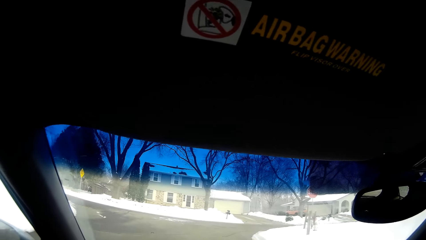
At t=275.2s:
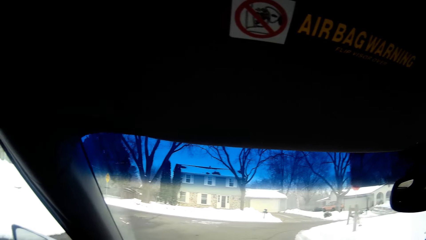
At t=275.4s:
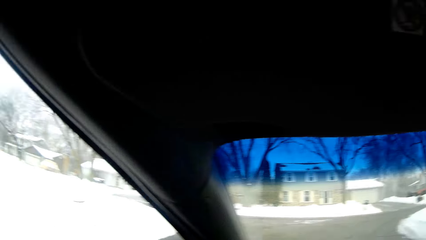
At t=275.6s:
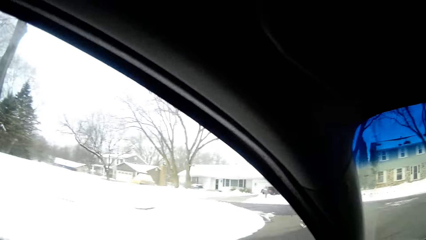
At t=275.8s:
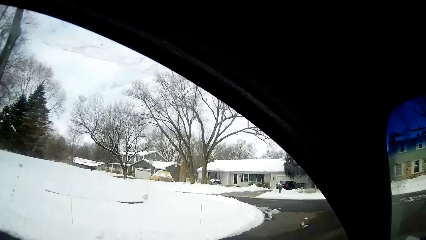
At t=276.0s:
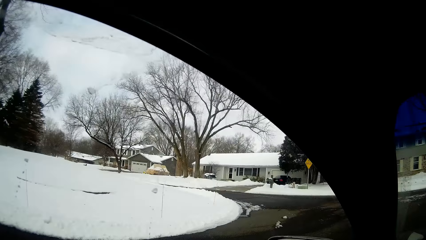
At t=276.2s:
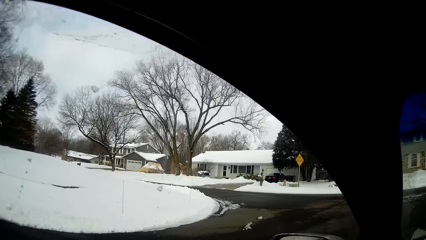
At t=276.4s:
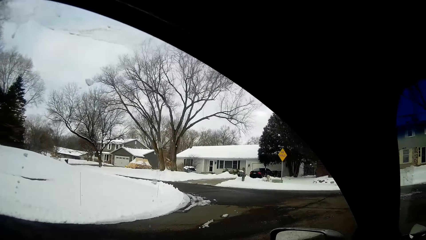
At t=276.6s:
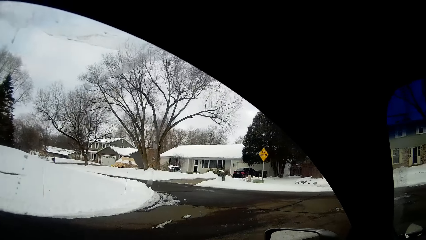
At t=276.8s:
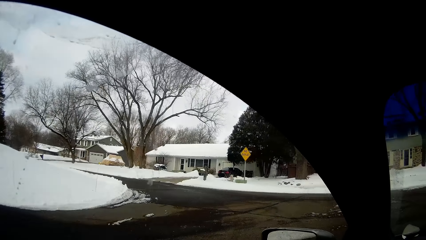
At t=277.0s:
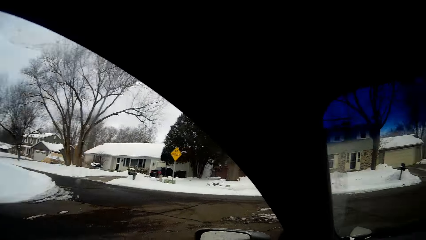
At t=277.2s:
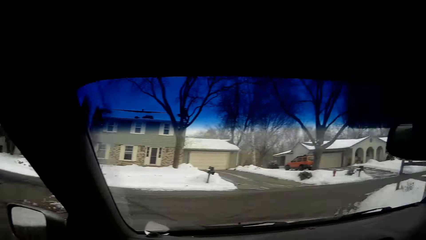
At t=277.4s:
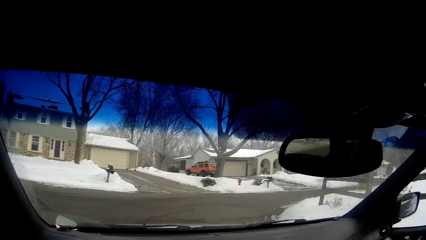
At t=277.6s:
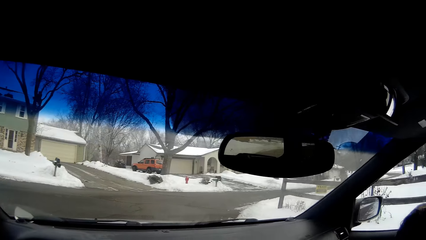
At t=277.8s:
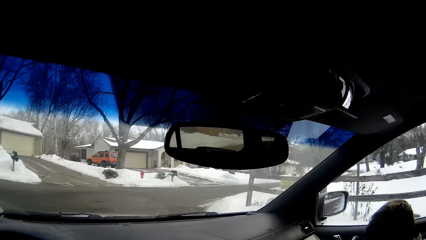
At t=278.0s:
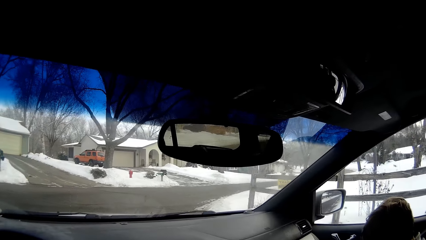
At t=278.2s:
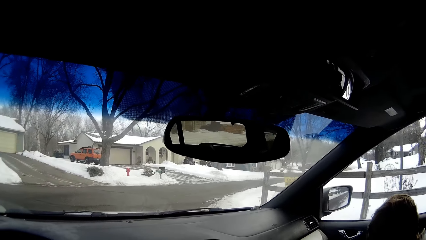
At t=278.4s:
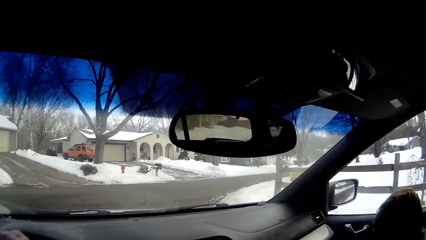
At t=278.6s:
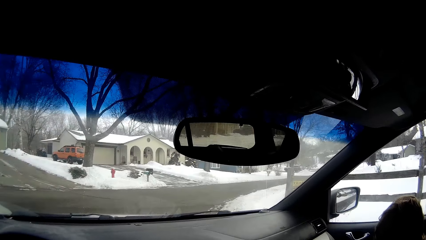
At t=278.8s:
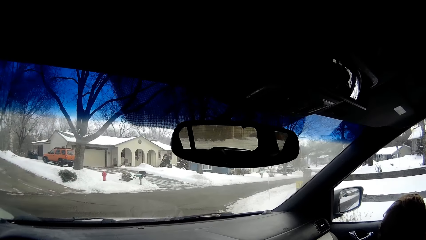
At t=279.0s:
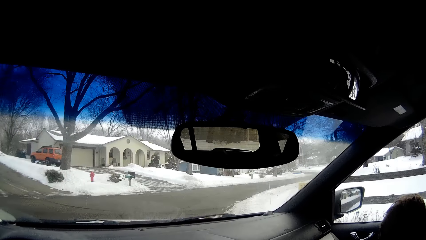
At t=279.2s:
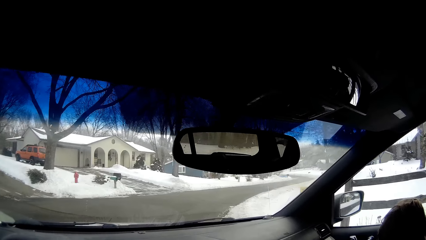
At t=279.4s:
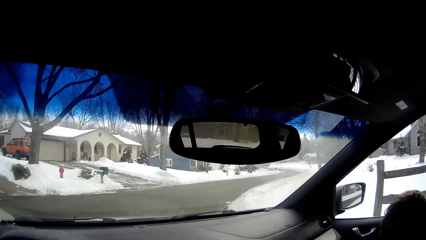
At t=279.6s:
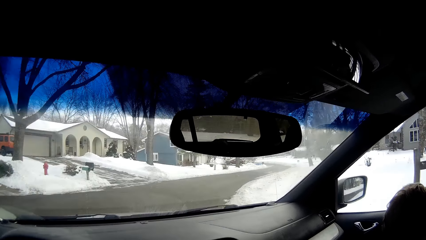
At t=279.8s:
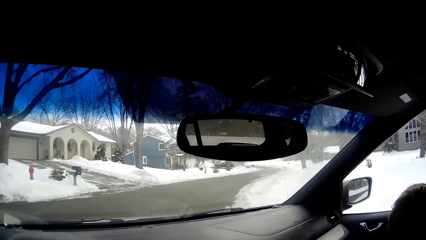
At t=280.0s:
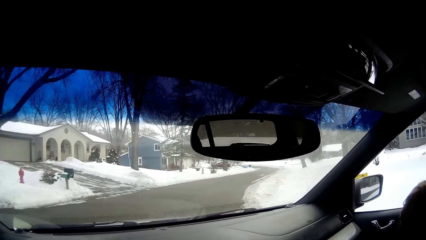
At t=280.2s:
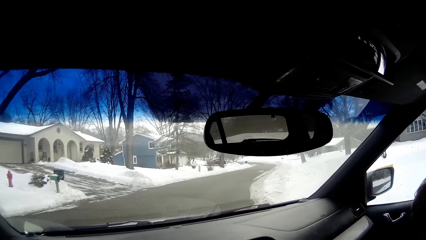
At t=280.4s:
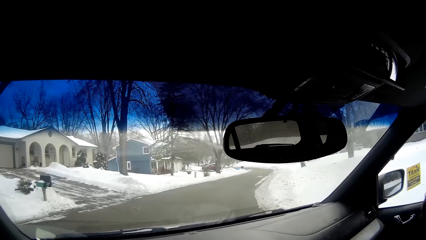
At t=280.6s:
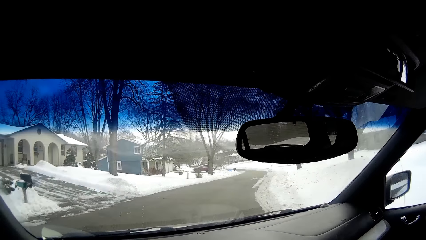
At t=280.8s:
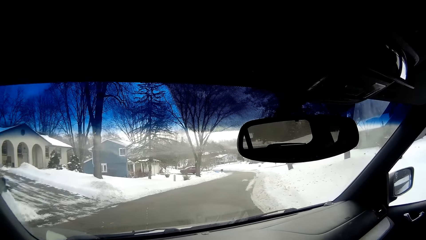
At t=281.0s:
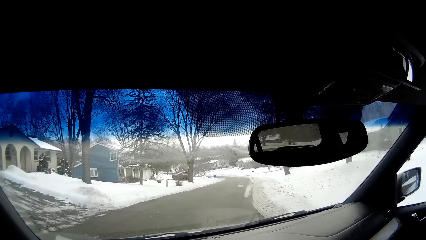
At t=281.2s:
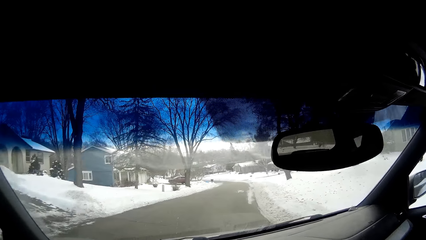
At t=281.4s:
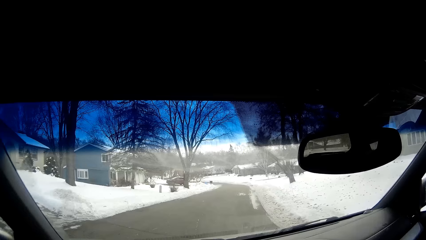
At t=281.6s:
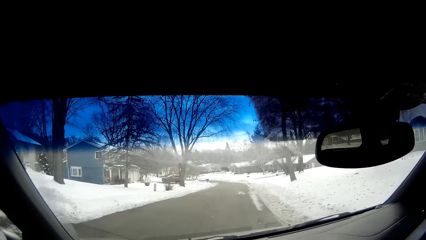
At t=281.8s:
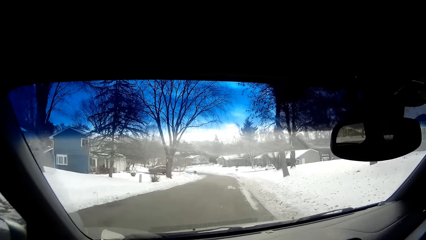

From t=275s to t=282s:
The camera wearer looks around. They drive on the road.

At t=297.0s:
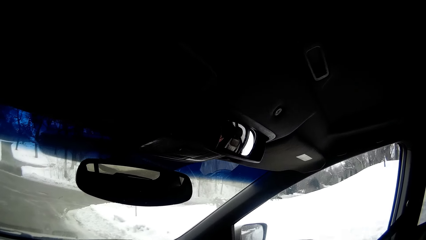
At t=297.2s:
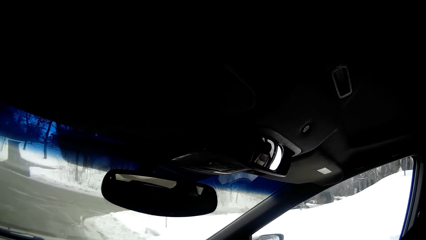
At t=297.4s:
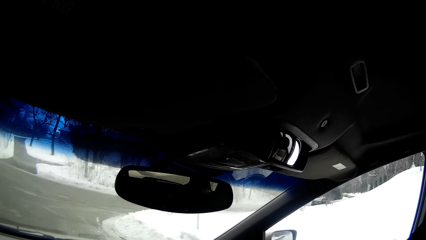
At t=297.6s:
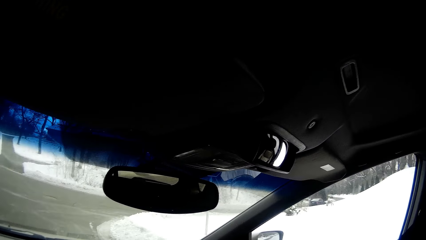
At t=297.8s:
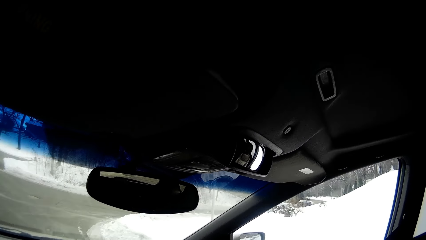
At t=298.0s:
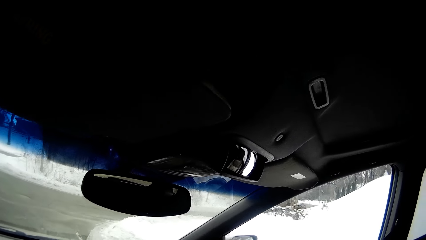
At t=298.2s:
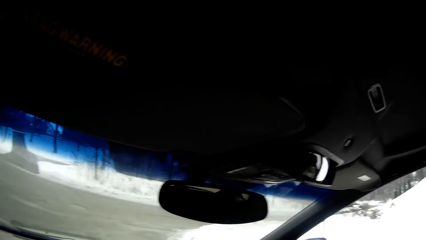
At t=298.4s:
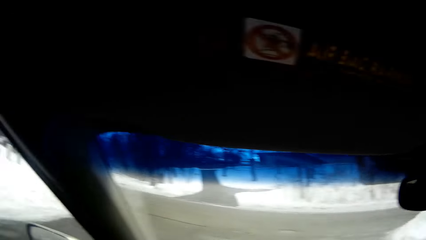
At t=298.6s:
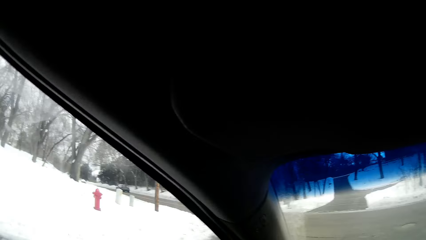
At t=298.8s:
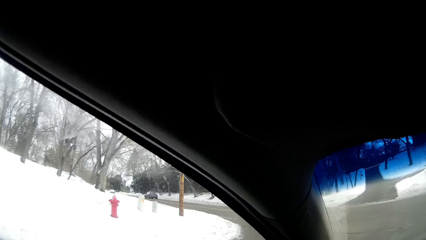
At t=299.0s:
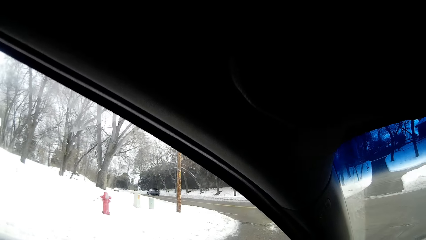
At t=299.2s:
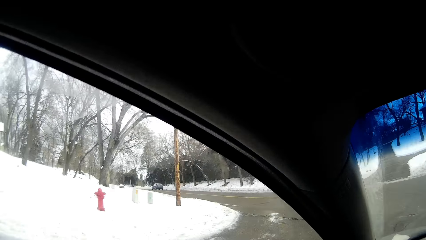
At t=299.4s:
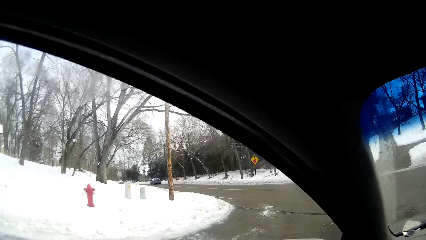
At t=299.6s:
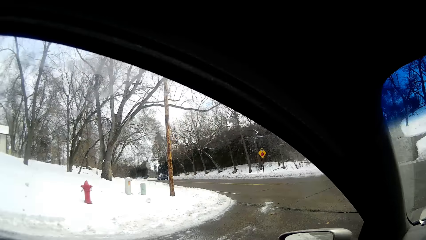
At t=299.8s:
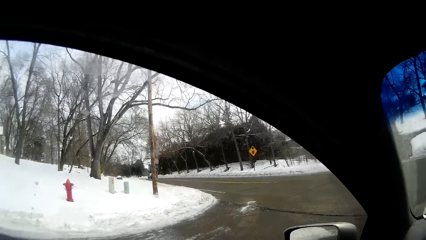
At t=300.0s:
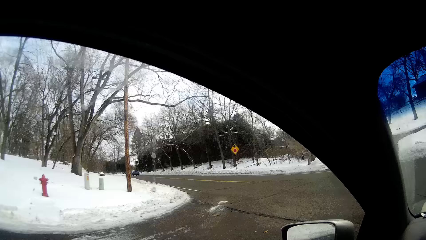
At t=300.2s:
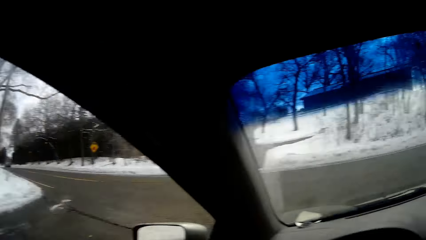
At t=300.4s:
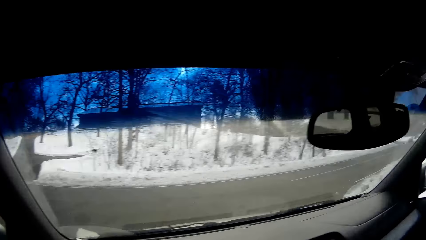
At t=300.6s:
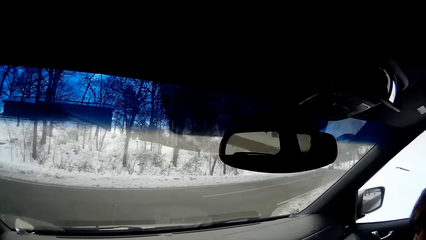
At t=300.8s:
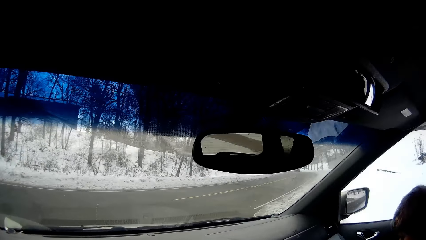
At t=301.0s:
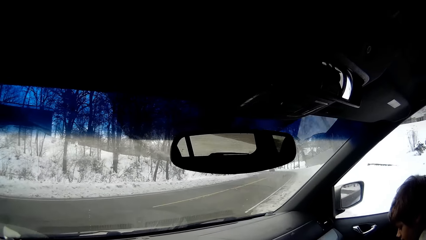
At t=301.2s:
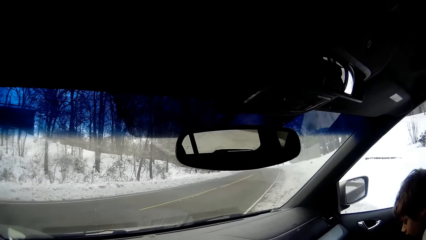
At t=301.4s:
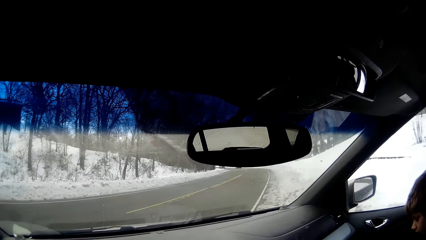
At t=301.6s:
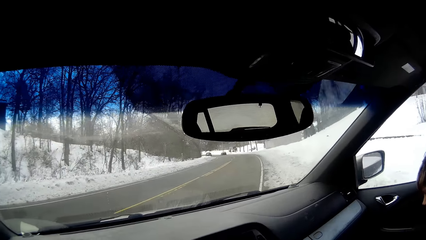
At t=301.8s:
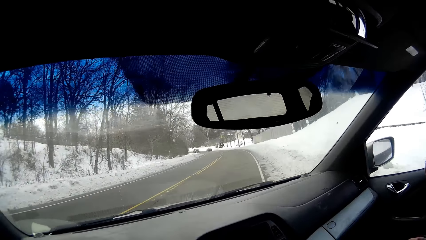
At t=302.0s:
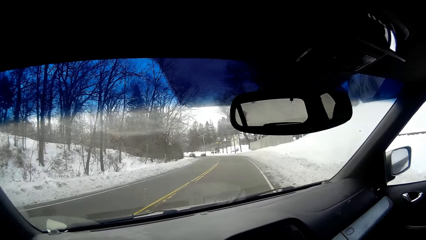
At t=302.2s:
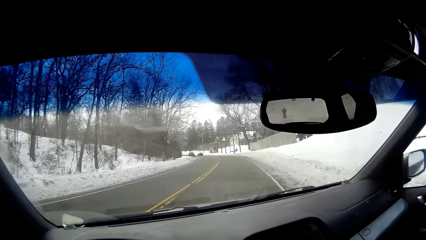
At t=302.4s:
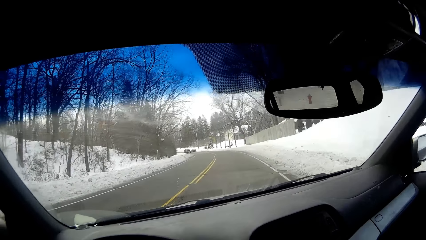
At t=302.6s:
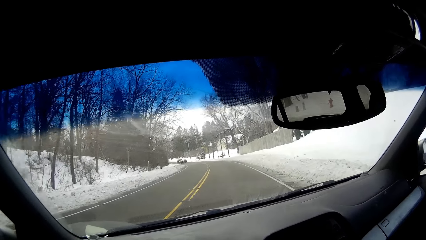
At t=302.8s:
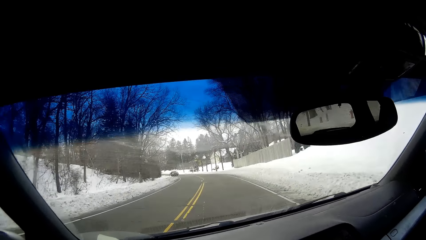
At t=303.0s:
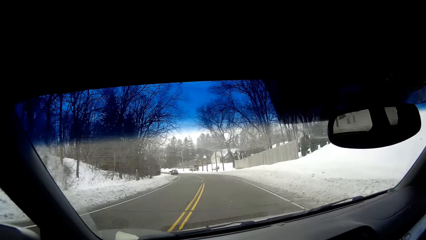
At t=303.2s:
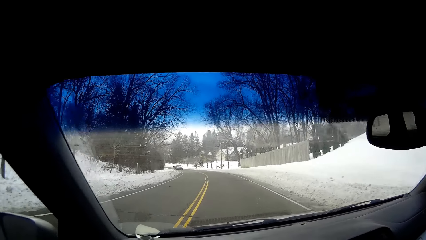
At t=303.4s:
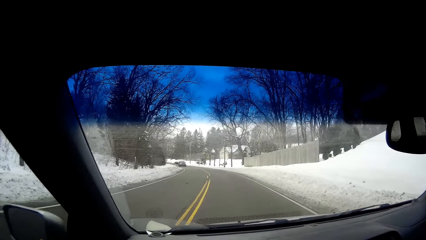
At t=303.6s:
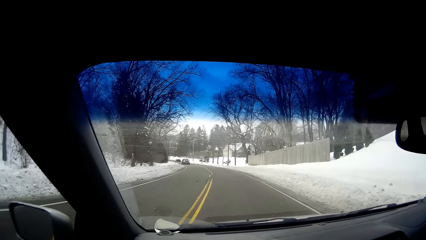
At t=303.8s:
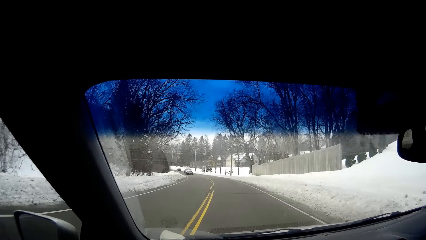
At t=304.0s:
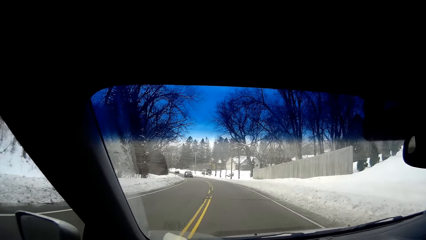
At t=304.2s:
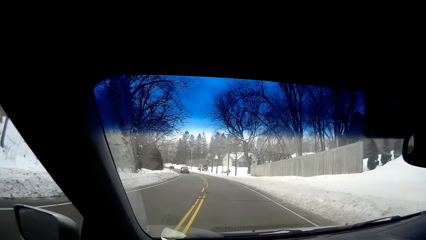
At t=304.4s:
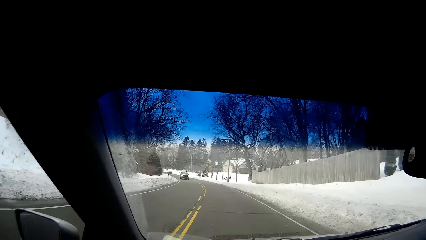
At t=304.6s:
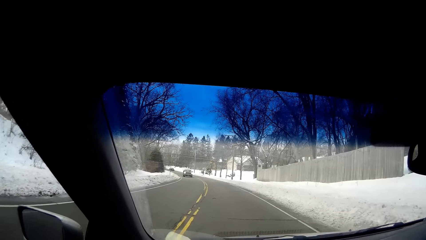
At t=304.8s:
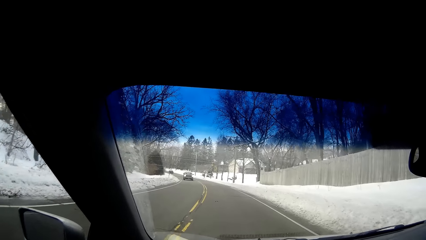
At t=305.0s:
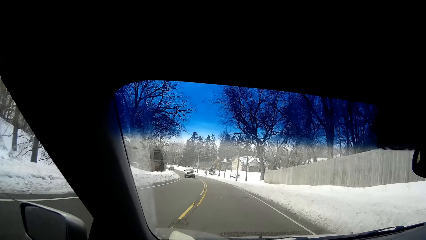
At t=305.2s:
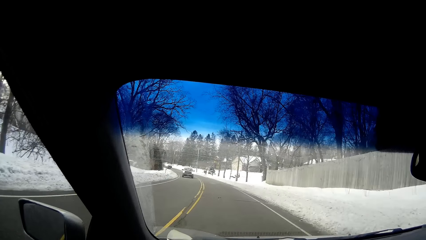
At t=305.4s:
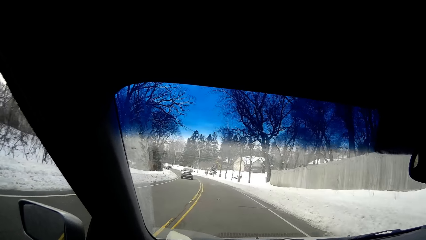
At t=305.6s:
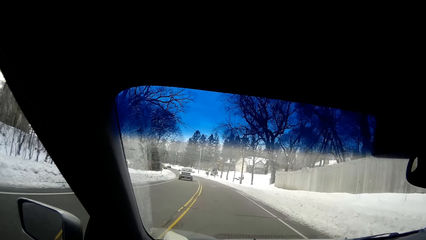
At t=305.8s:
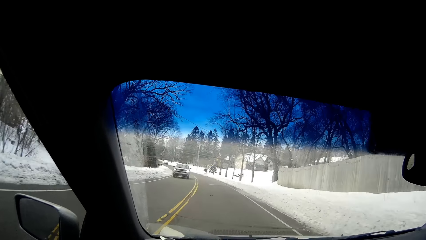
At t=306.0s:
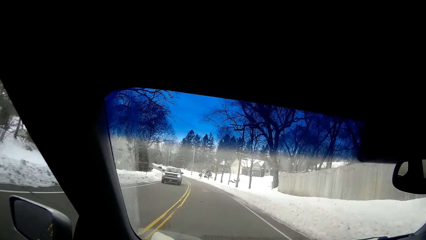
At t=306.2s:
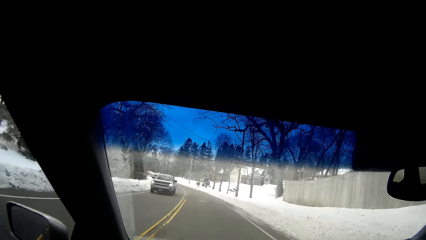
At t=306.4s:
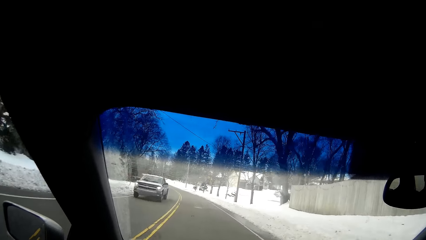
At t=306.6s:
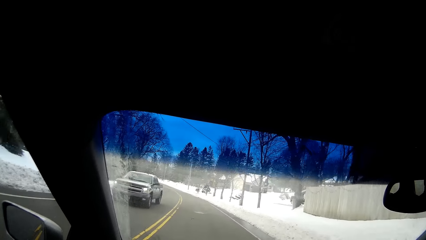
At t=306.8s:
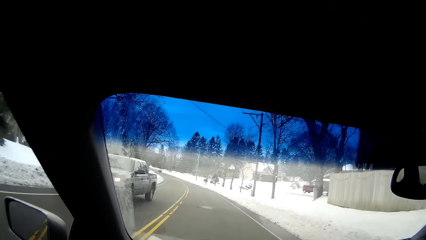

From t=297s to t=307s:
The camera wearer drives on the road. They look around. They drive on the road. They turn right. They look at a person.
